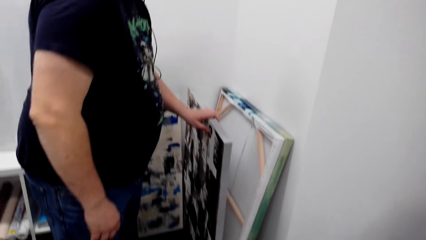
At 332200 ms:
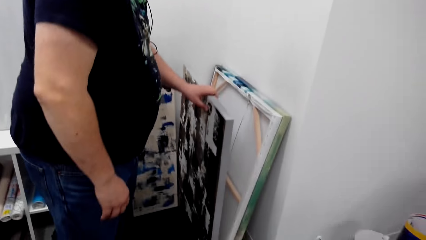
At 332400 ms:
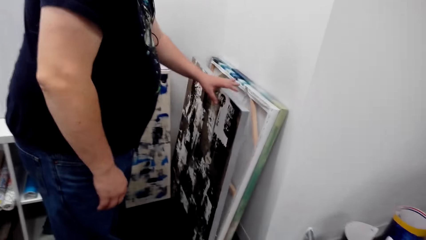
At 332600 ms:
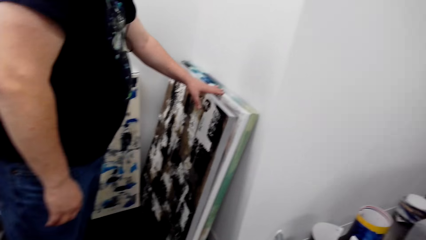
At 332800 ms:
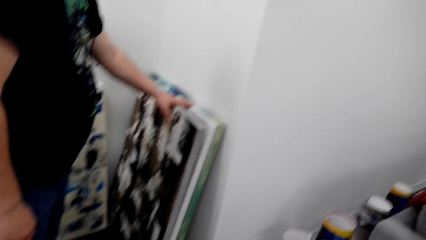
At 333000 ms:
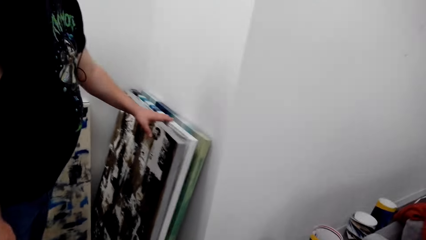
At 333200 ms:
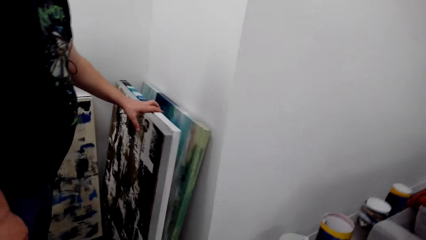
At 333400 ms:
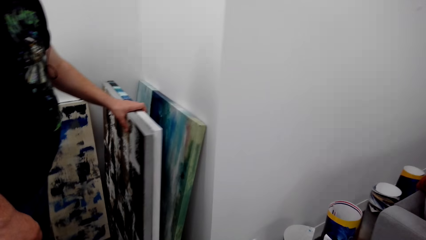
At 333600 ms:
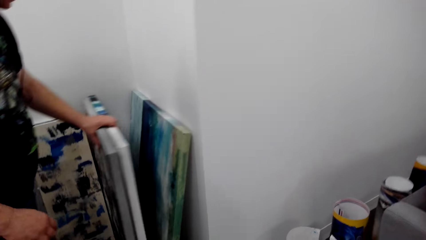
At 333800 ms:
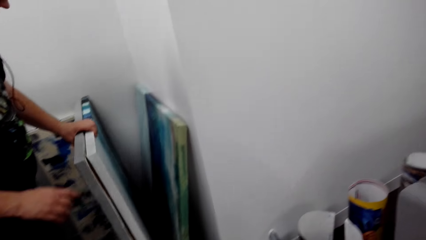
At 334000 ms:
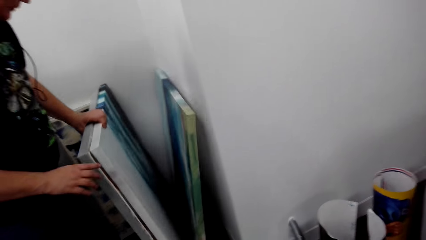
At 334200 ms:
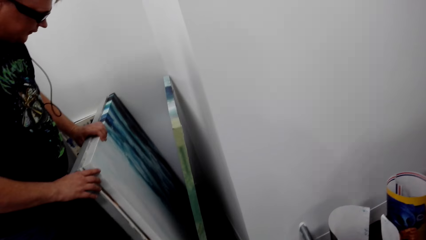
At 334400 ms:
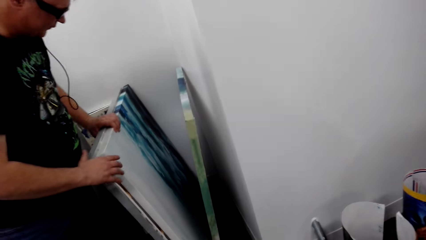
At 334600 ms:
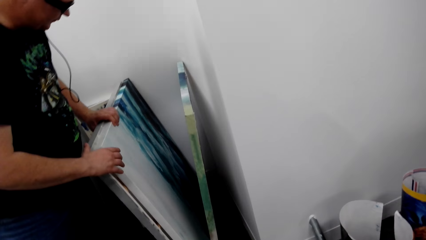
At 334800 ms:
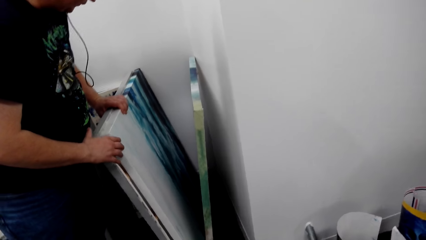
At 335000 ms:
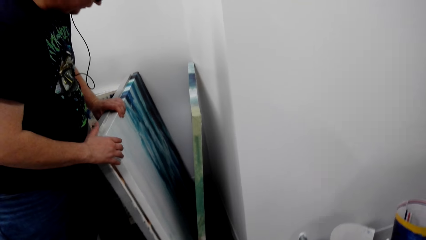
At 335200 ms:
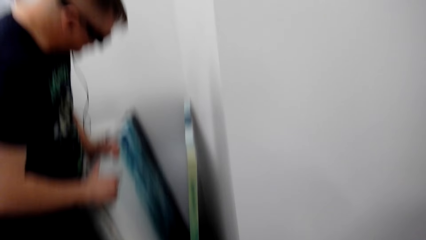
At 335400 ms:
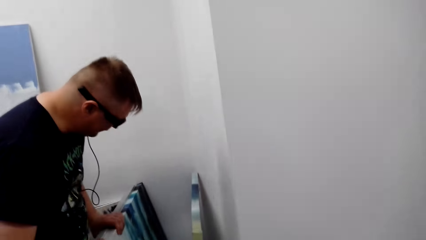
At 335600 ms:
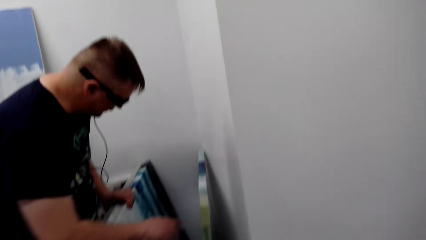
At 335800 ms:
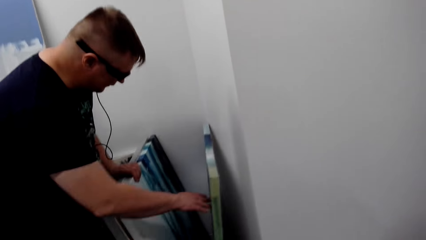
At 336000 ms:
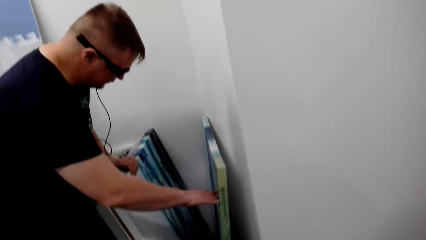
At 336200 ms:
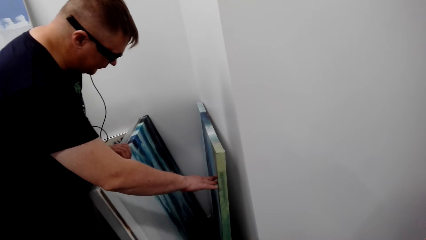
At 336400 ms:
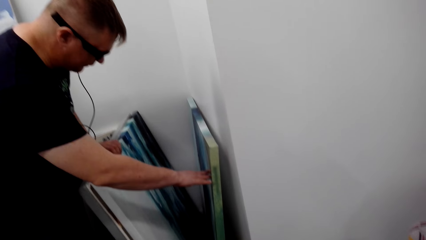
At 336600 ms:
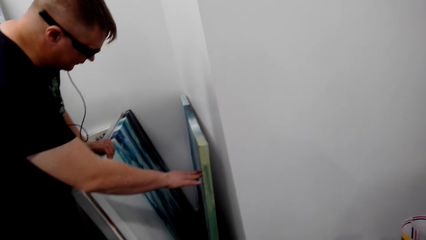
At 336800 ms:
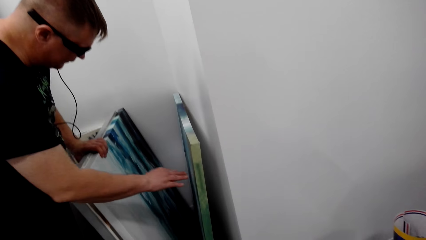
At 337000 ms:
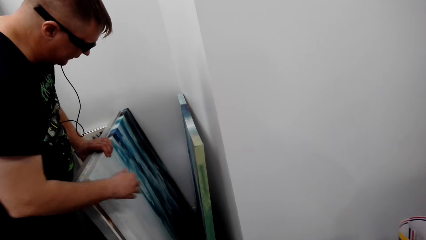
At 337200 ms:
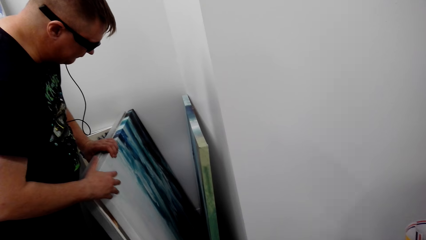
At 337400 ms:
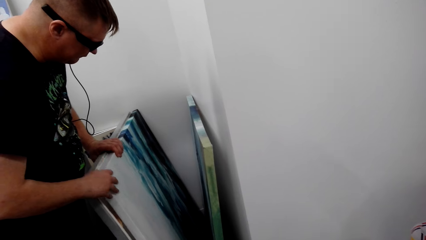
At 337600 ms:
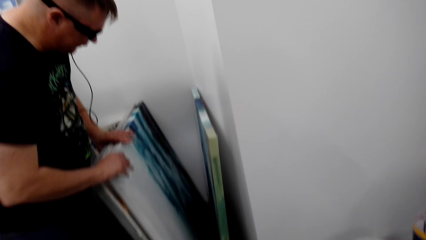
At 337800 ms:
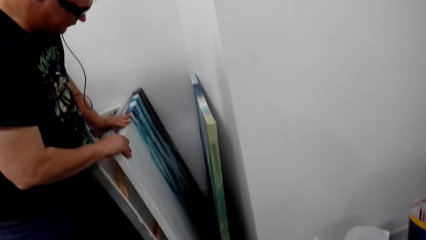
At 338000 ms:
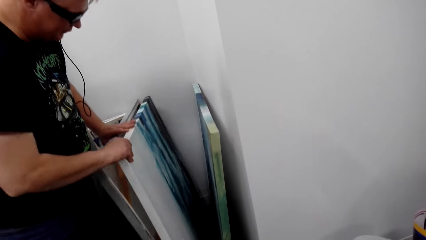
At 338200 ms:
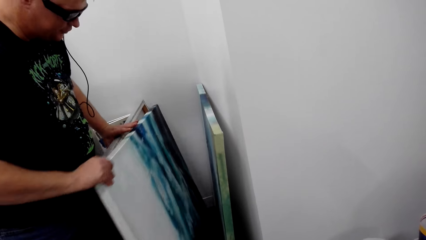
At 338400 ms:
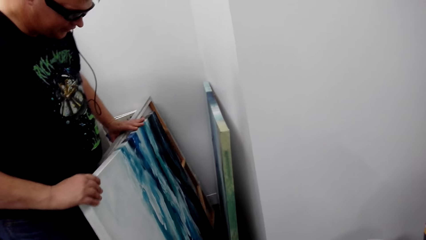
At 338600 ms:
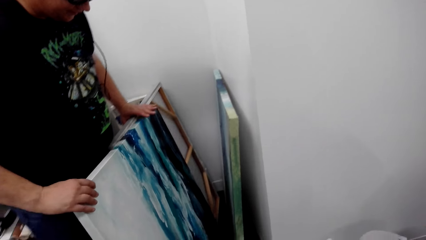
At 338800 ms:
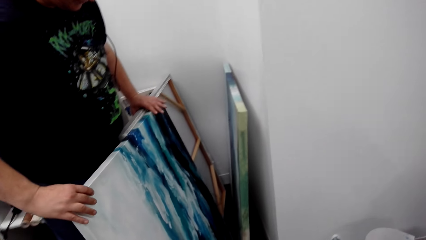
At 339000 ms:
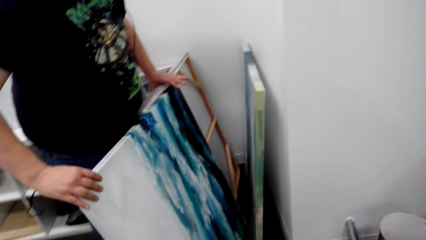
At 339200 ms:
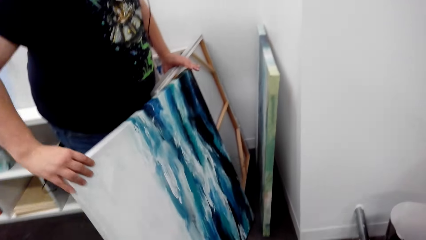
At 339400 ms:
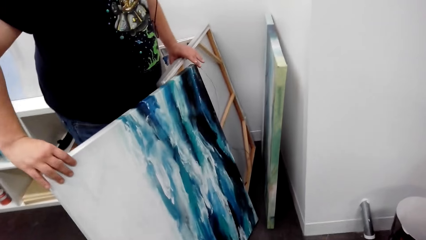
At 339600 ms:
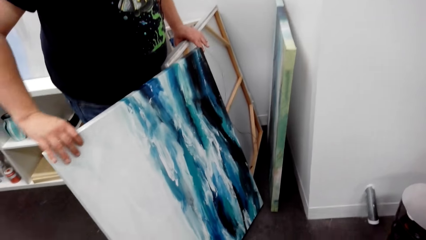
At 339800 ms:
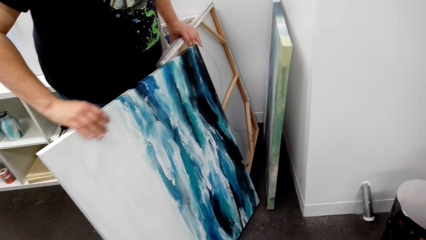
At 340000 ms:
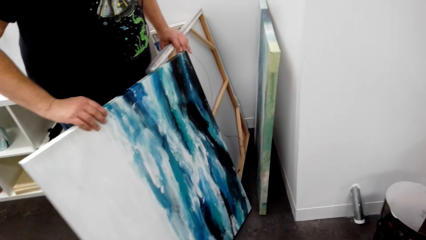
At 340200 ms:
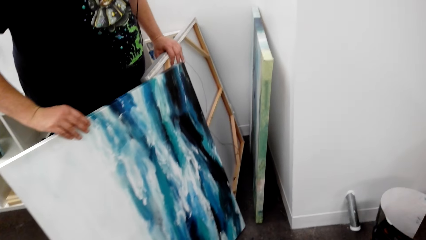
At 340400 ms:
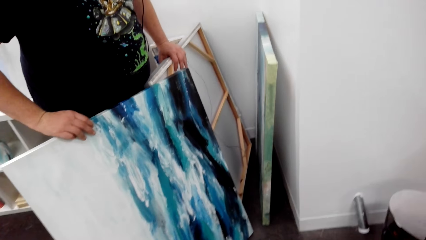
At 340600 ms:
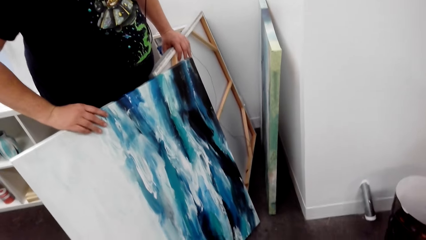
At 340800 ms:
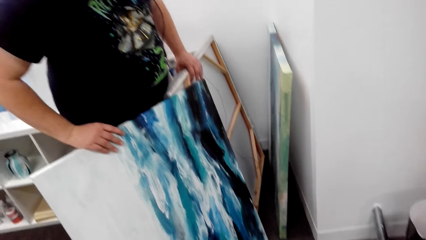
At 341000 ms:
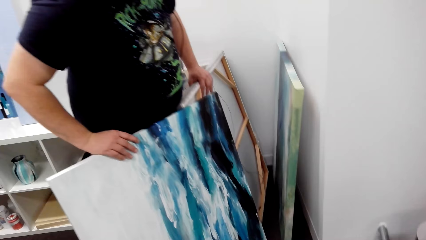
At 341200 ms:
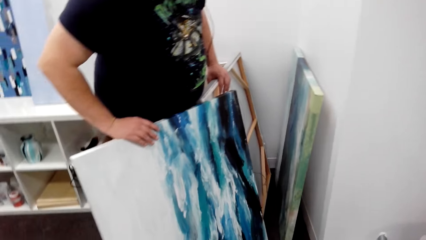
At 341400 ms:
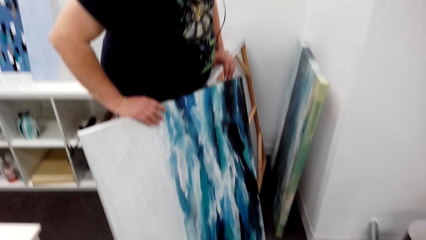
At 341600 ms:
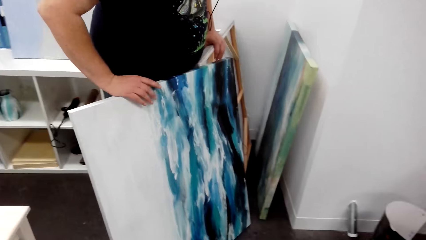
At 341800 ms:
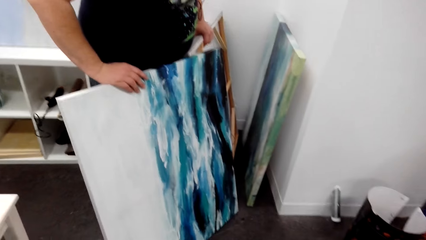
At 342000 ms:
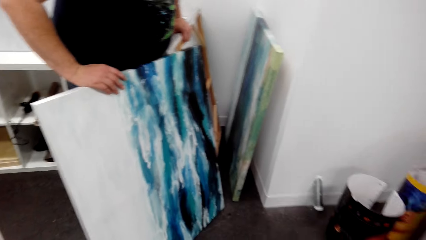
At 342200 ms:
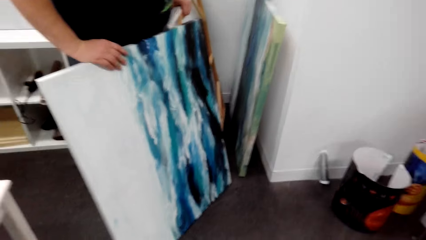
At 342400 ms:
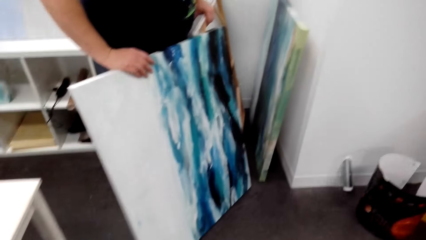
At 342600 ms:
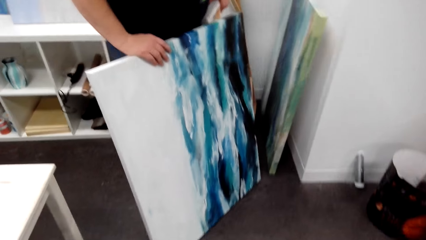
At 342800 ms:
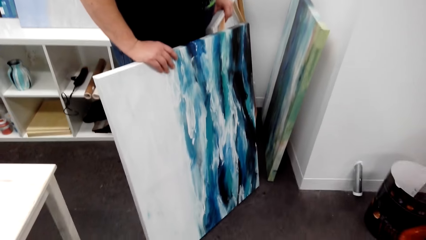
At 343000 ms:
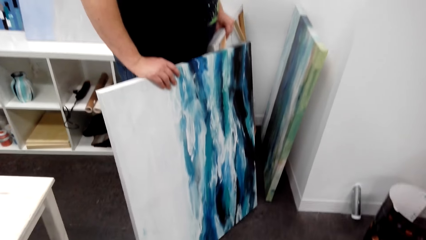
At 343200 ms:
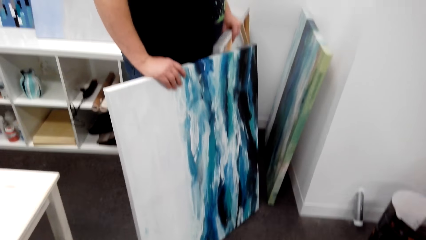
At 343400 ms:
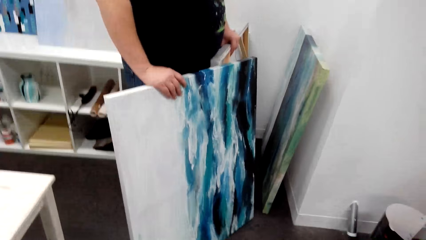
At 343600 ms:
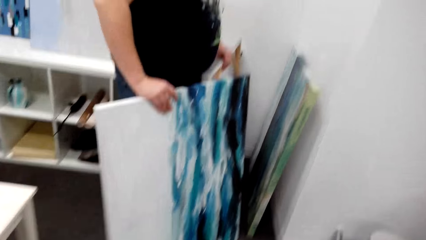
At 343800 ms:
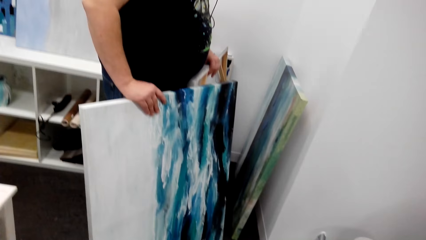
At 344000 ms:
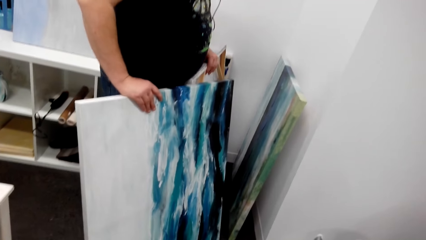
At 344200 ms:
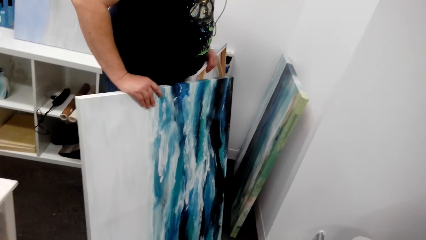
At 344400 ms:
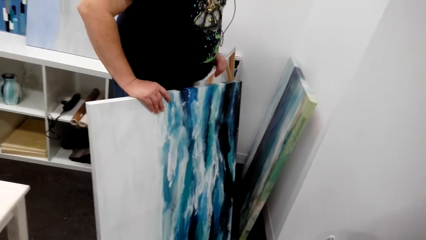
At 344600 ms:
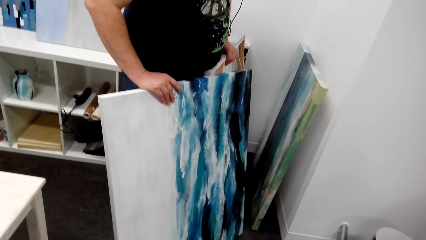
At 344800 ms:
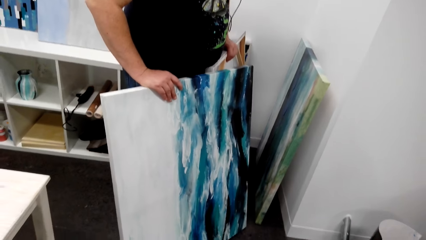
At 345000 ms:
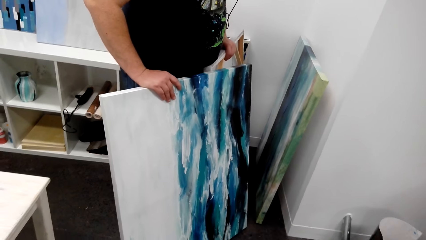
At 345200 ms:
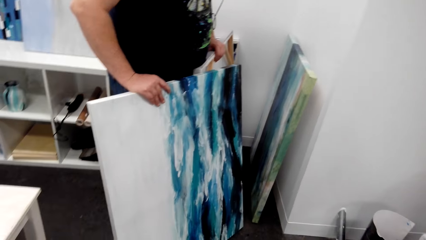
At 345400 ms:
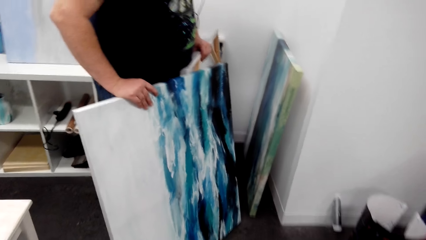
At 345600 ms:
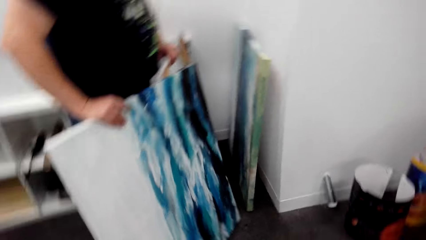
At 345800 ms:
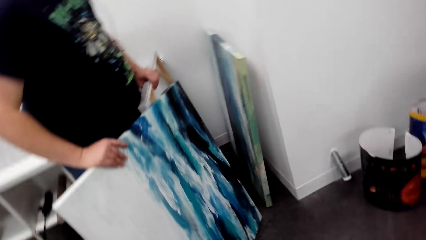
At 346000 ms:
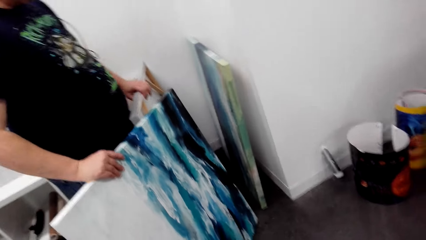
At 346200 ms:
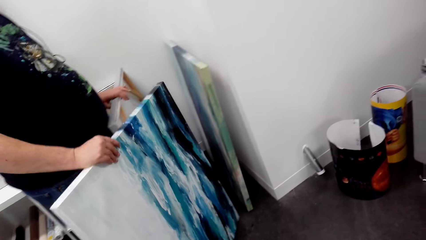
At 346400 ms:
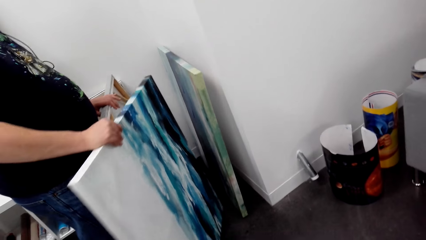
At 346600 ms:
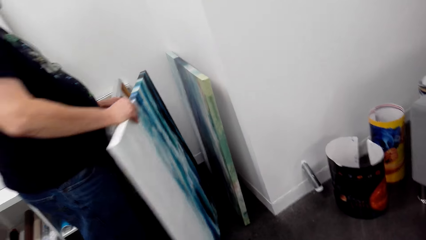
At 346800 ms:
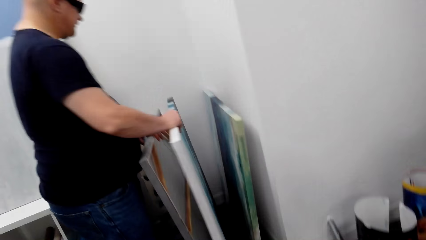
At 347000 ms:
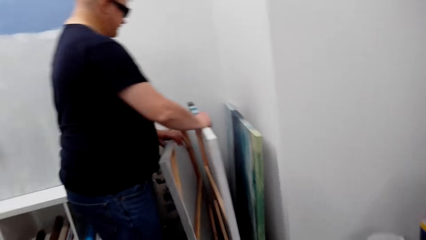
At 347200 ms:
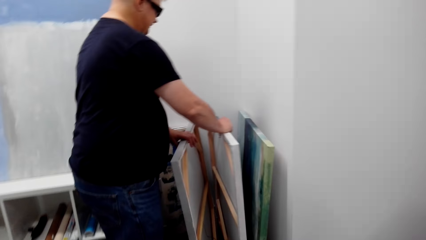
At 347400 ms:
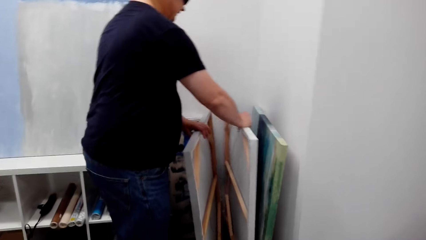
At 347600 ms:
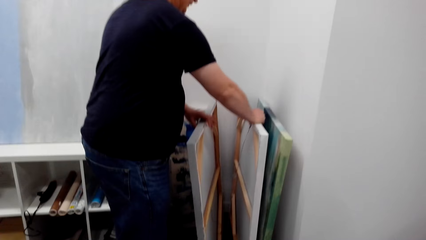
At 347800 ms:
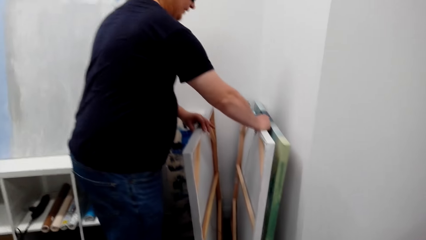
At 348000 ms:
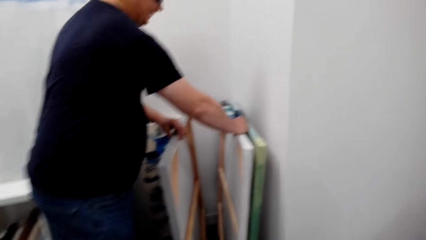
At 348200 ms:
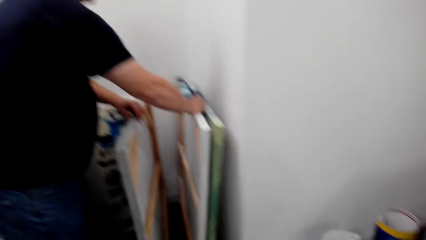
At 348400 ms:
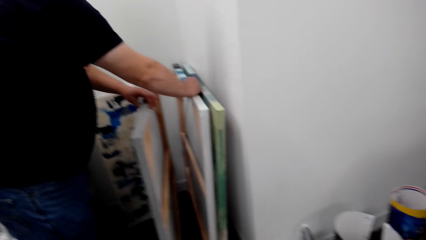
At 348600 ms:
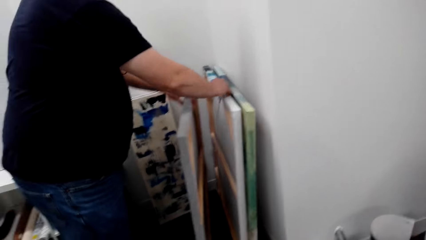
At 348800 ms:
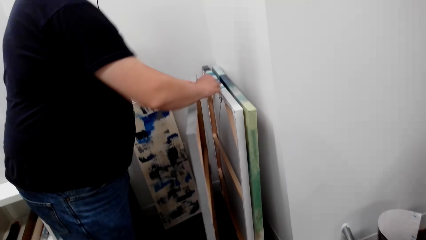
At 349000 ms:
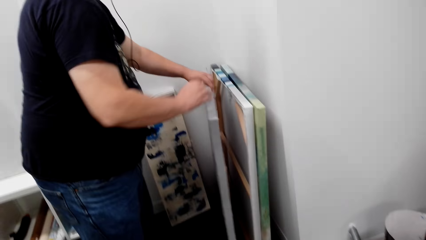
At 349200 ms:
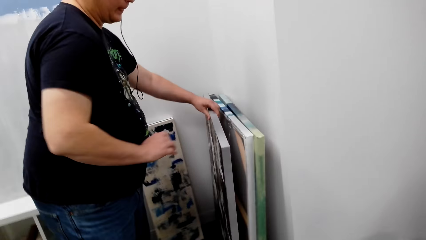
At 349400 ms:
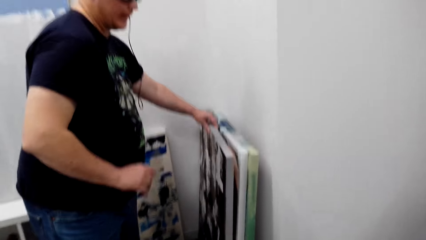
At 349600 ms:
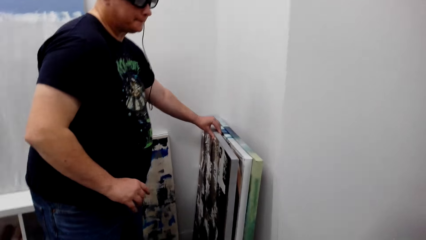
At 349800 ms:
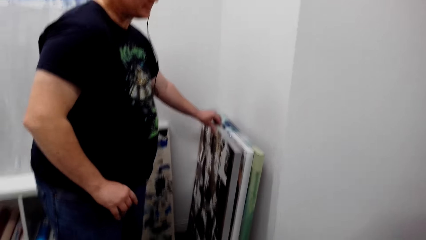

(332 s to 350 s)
A man looks at the paintings. The man picks the paintings. The man looks at the paintings. The man pulls aside a paint. The camera wearer speaks to the man. The man speaks to the camera wearer. The man lays the paints against the walls.
